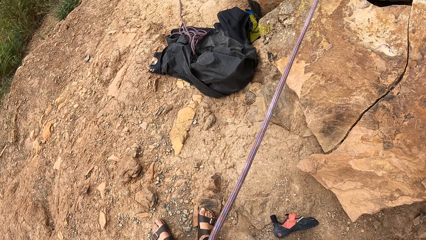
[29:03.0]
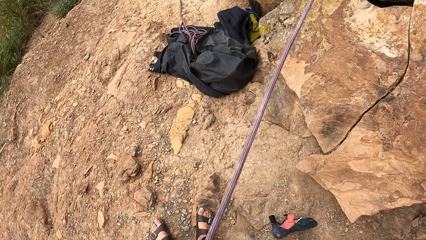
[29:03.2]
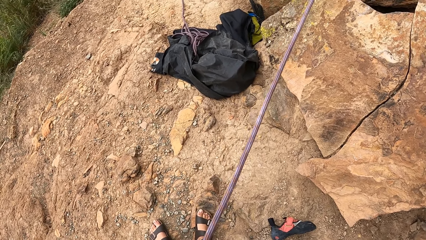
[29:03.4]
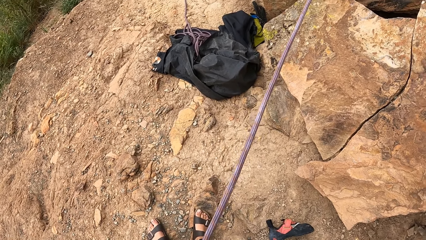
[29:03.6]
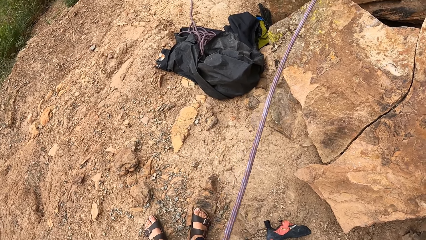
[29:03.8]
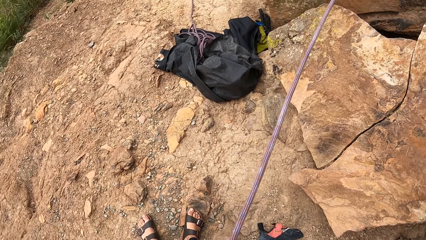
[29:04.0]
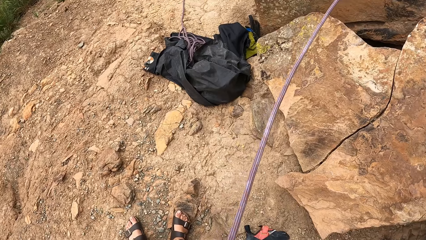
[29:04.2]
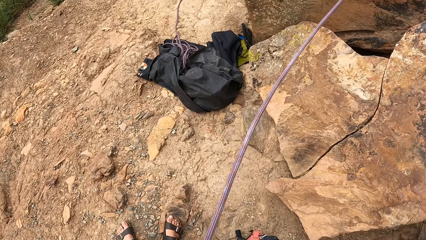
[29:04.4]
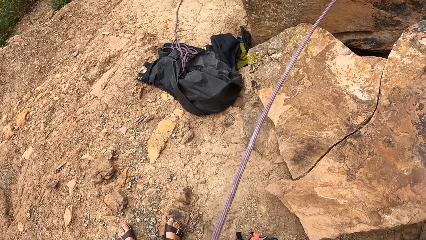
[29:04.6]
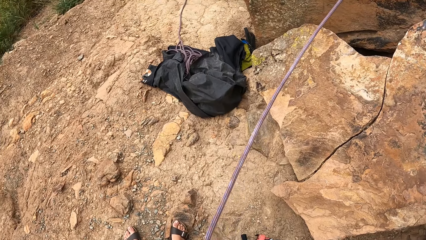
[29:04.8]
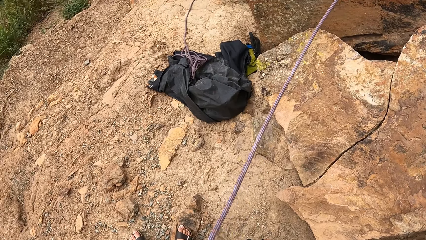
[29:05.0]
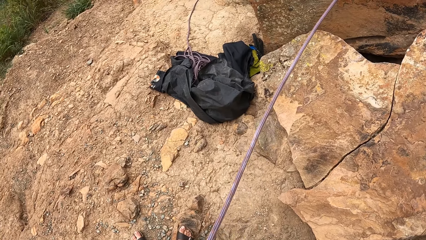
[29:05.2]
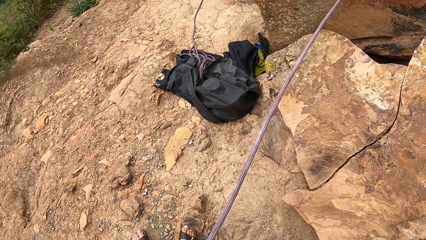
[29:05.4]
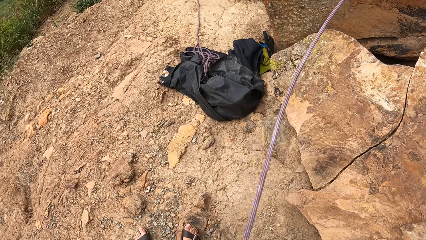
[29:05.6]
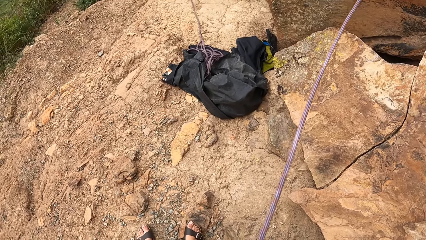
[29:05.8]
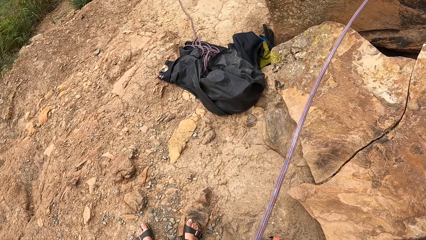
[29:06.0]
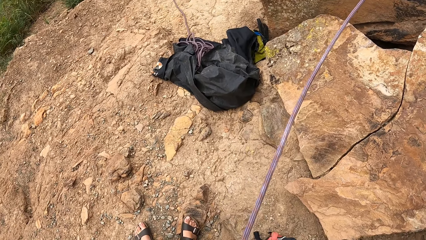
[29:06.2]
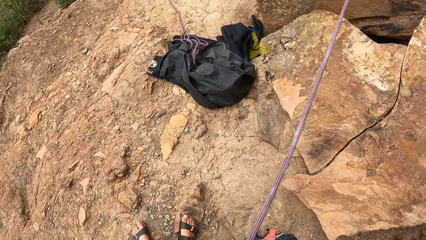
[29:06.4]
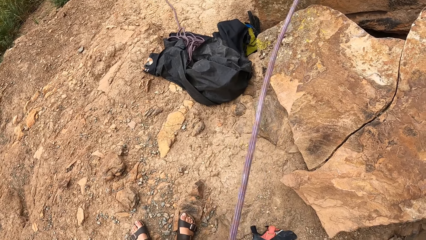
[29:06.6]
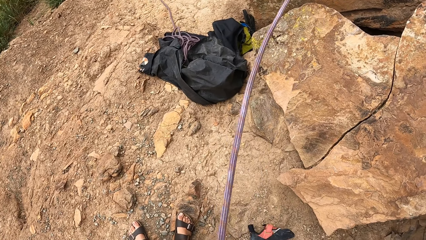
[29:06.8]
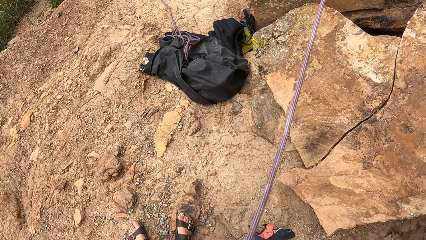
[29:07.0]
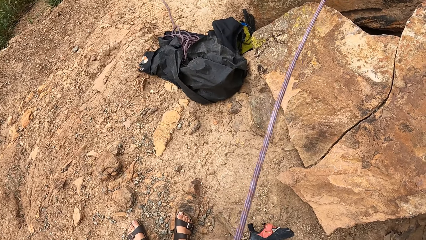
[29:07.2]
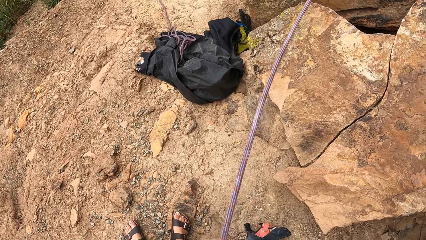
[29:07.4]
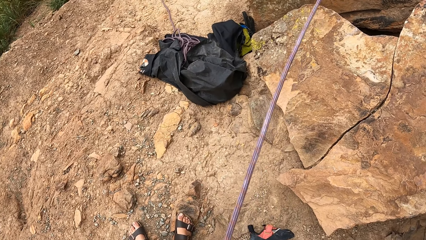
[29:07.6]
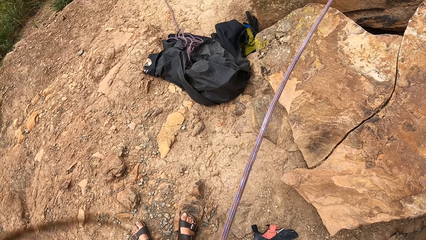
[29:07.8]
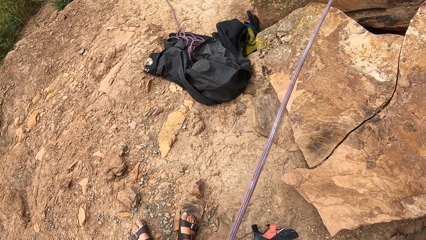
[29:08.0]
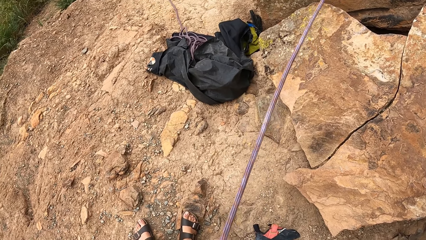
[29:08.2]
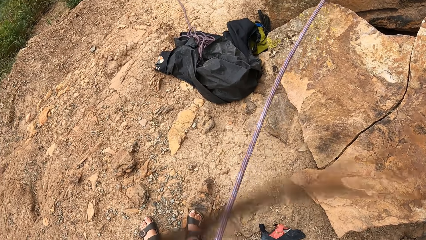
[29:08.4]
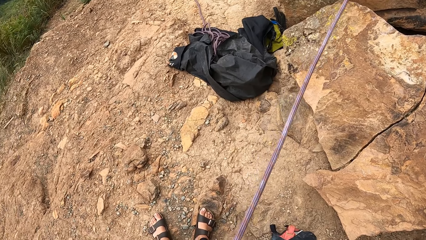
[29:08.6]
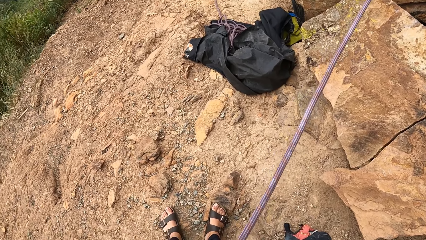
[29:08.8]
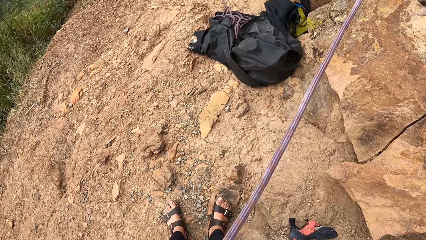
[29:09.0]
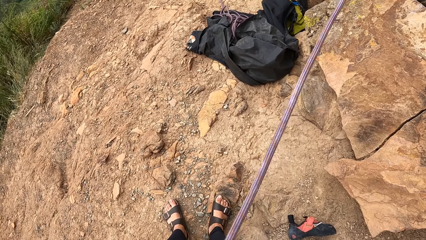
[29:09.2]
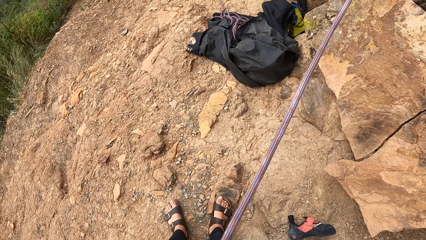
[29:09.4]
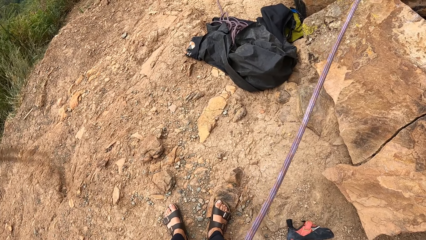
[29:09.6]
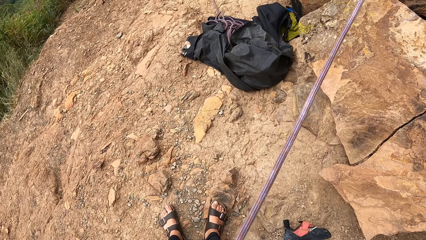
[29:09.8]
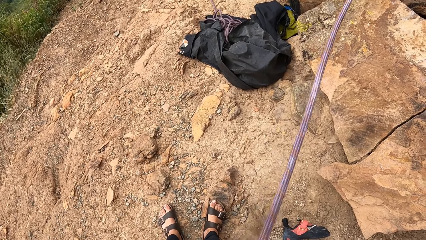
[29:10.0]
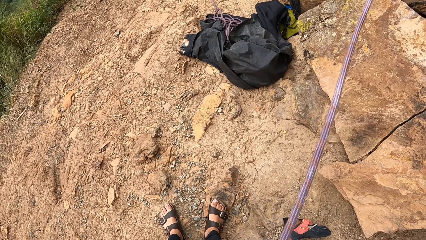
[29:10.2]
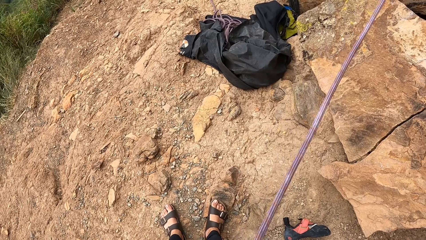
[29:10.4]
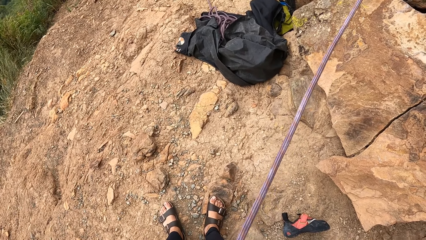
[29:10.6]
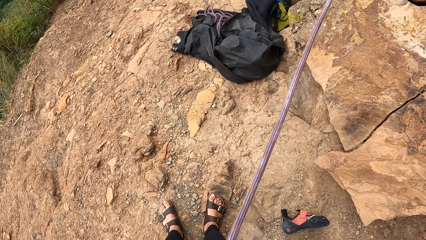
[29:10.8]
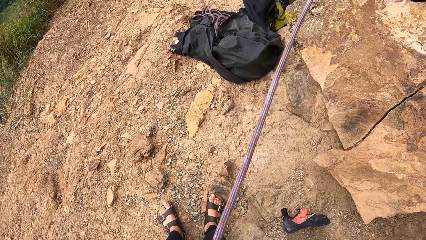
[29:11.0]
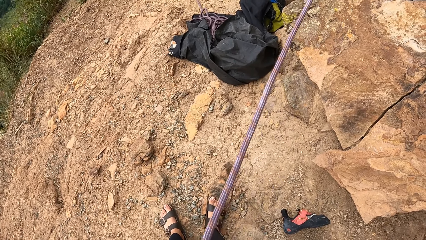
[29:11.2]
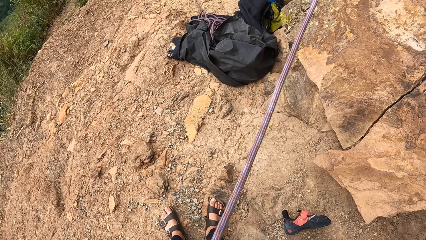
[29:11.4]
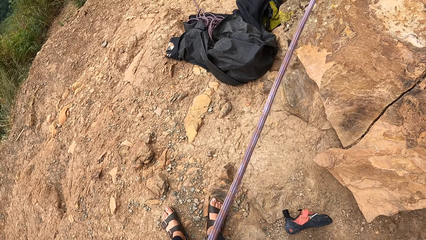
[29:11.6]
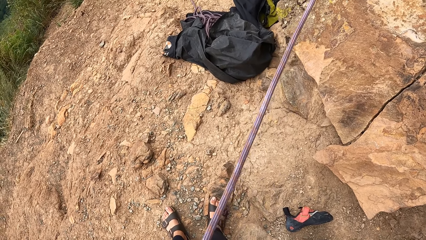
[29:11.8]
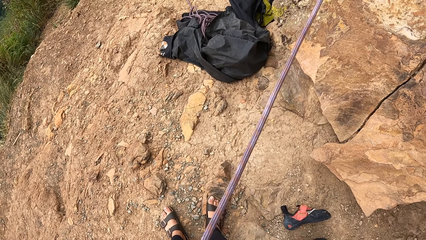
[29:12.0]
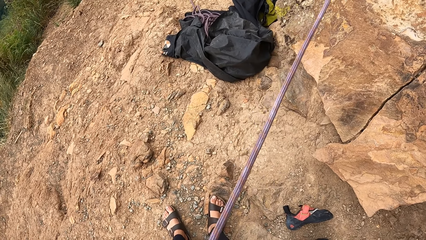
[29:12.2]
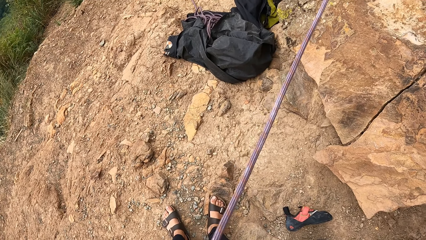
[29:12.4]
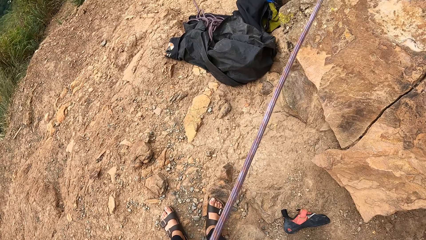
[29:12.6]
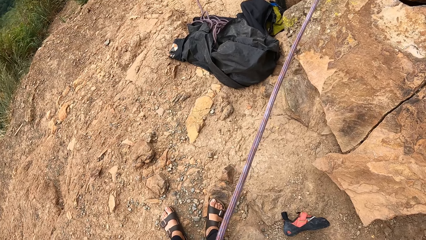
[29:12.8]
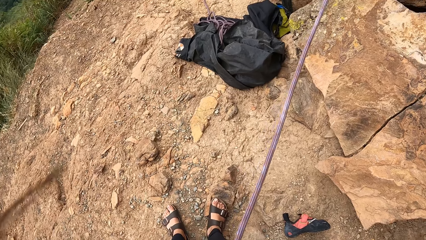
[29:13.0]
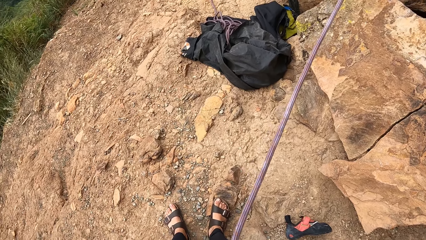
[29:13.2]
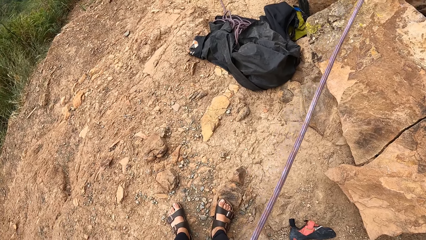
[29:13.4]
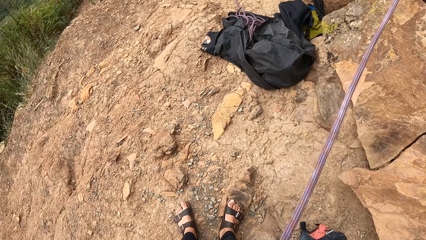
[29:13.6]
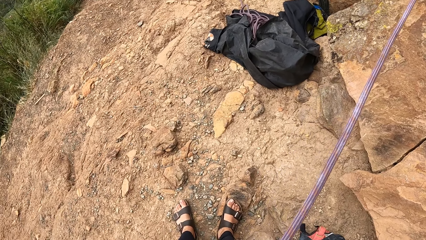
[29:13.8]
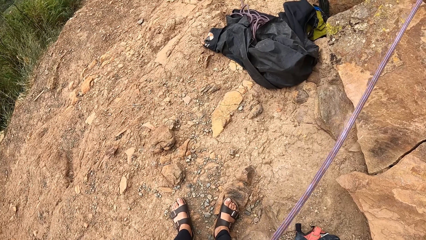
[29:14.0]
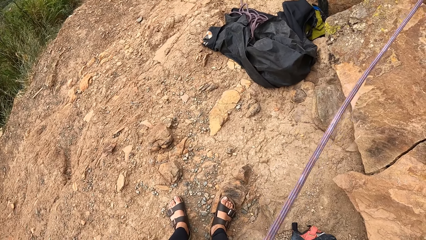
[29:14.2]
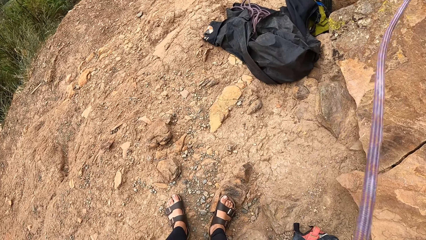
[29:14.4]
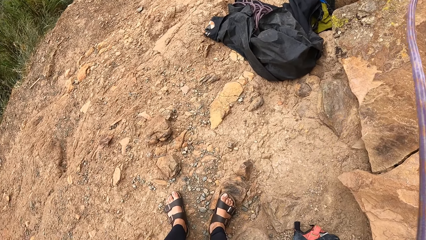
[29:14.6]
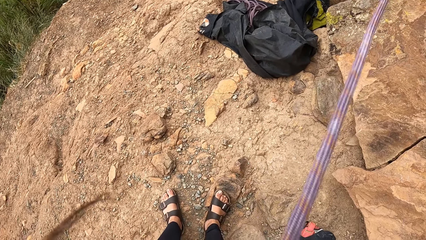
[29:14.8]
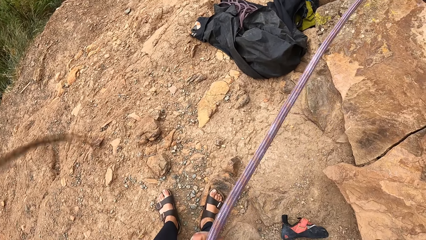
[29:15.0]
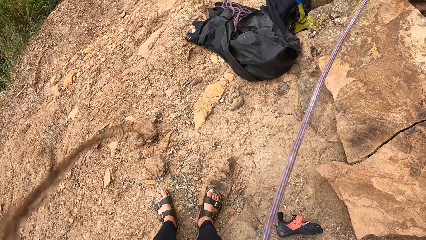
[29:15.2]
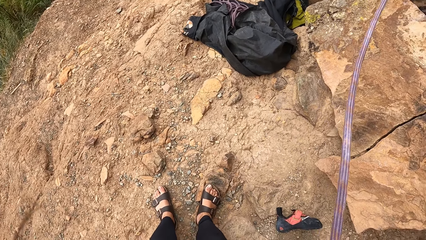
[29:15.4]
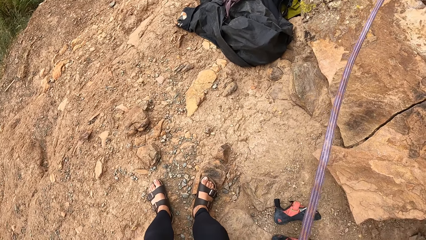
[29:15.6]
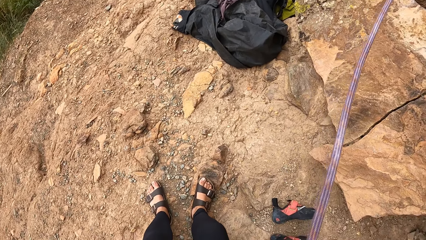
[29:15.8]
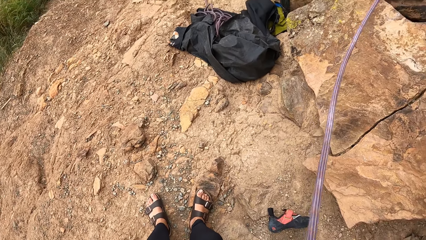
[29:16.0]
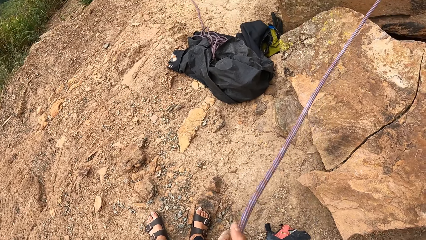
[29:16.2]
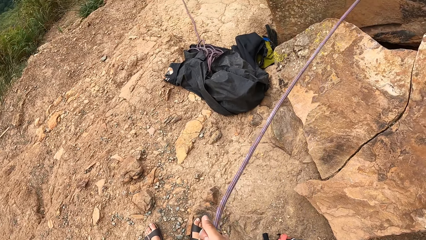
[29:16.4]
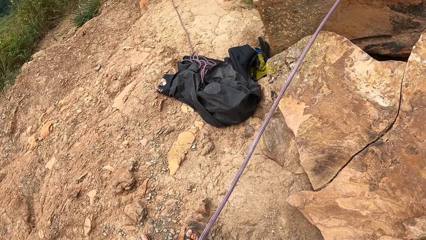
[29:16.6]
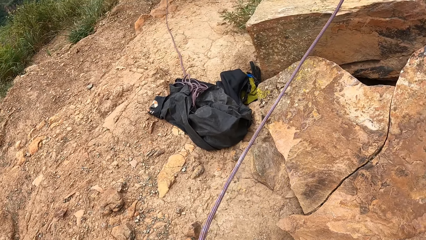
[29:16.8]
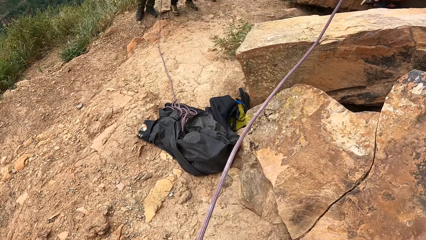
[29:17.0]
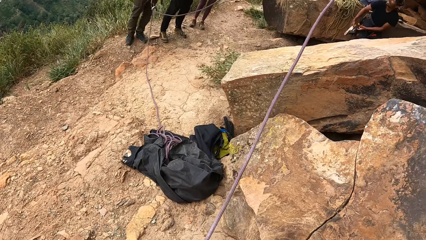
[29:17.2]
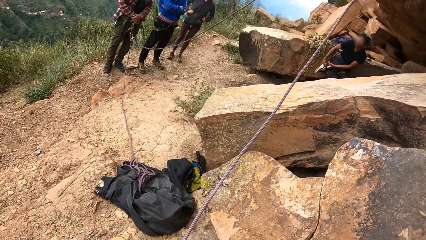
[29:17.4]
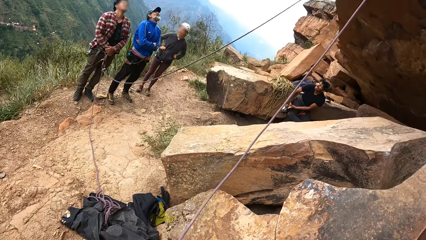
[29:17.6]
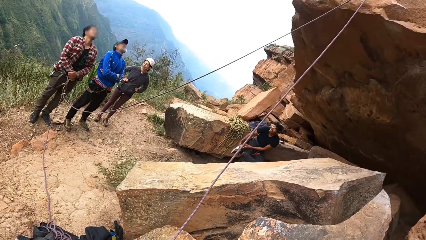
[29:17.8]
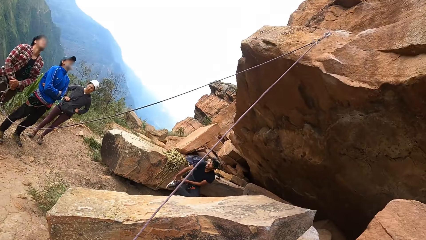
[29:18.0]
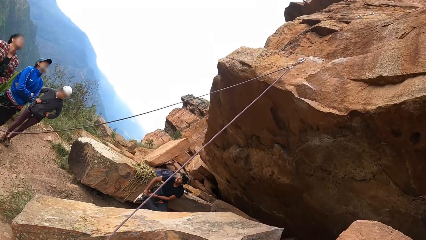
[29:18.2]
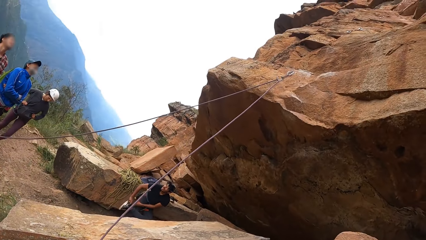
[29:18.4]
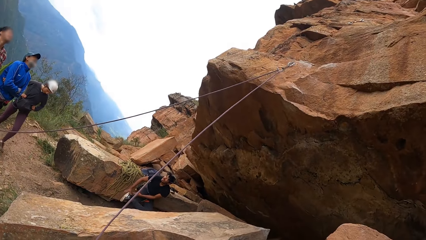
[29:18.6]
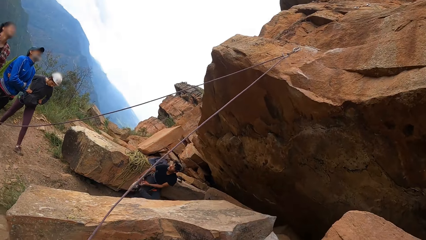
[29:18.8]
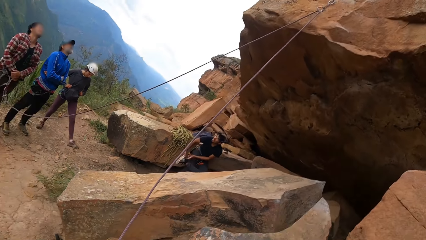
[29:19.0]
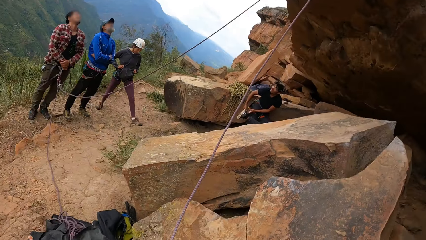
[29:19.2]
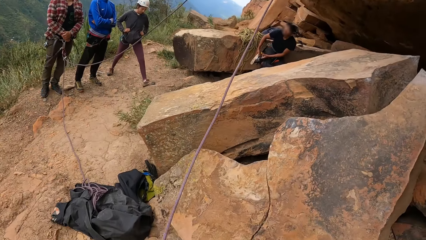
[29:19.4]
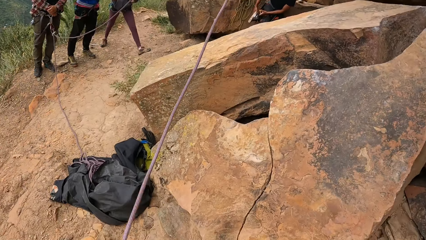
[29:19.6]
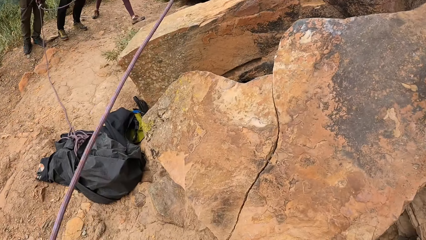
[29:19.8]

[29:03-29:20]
A man looks at another man. The other man looks up to the mountain. A third man looks up to the mountain. A fourth man looks at the second man.
